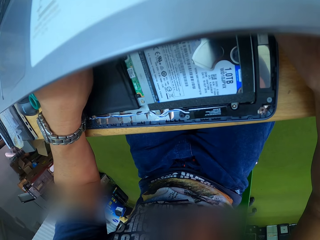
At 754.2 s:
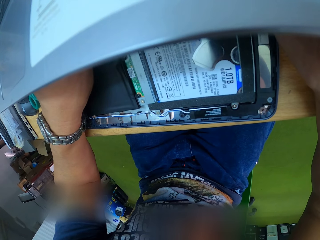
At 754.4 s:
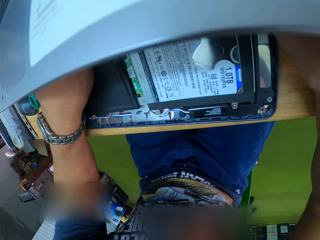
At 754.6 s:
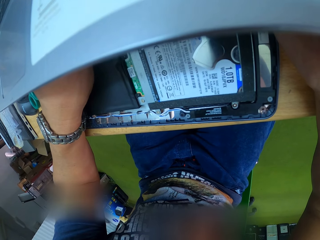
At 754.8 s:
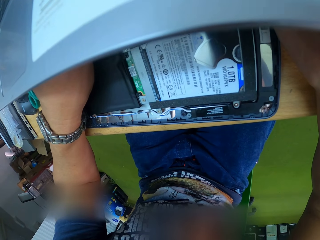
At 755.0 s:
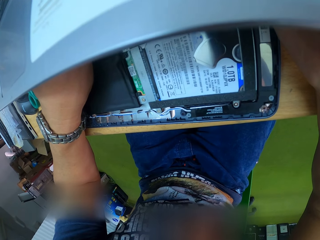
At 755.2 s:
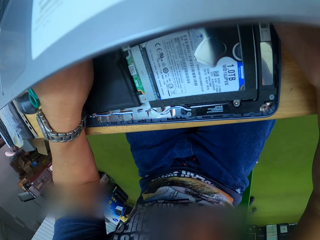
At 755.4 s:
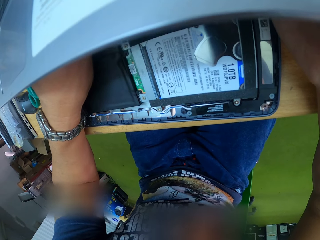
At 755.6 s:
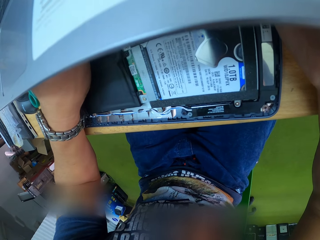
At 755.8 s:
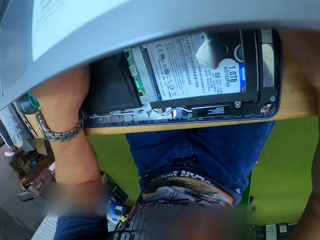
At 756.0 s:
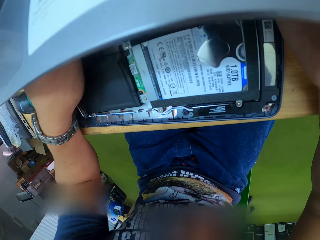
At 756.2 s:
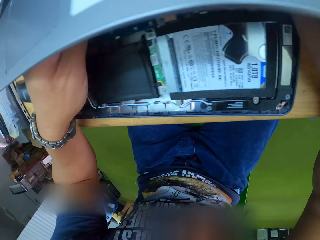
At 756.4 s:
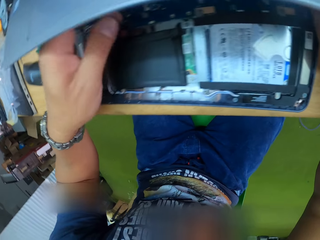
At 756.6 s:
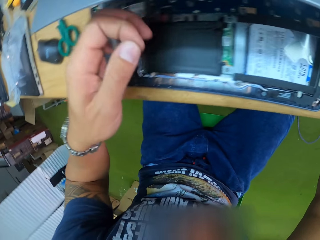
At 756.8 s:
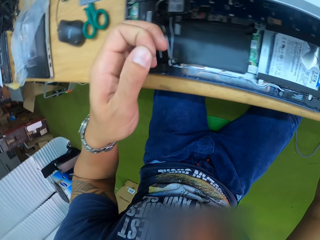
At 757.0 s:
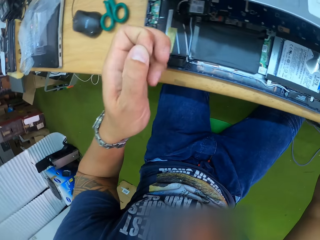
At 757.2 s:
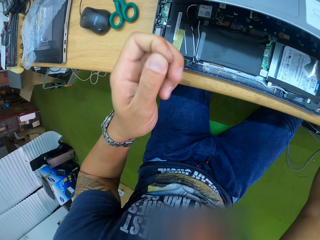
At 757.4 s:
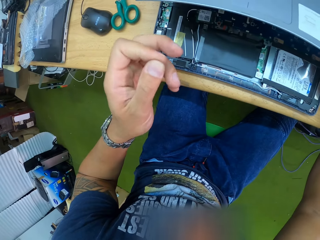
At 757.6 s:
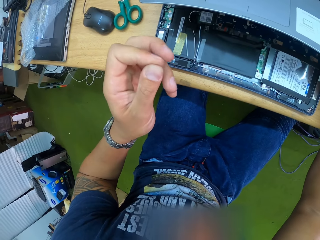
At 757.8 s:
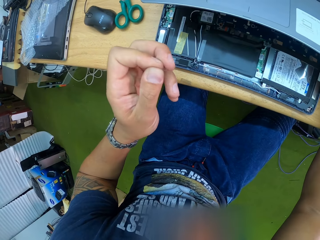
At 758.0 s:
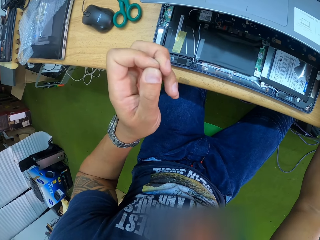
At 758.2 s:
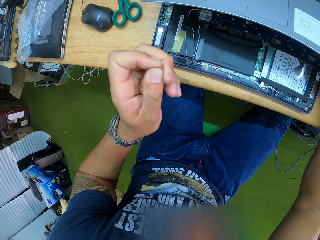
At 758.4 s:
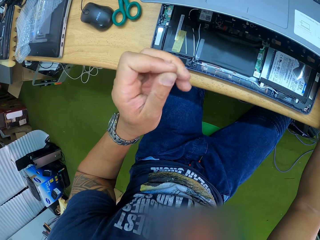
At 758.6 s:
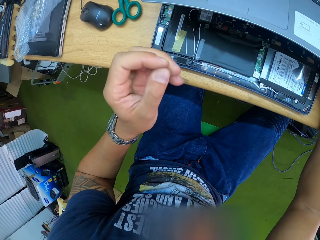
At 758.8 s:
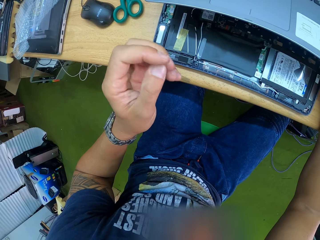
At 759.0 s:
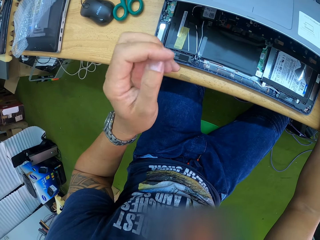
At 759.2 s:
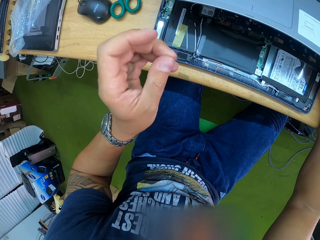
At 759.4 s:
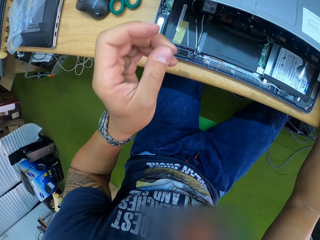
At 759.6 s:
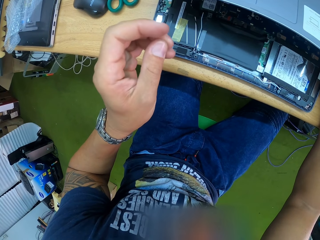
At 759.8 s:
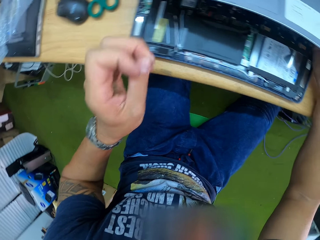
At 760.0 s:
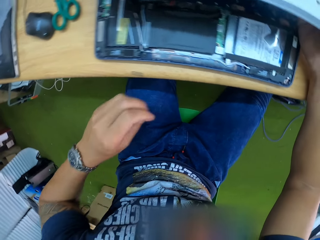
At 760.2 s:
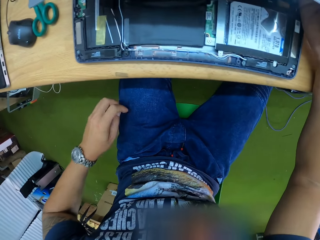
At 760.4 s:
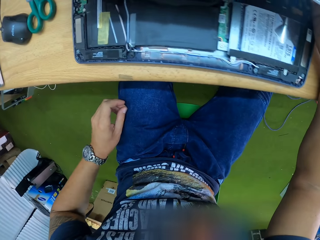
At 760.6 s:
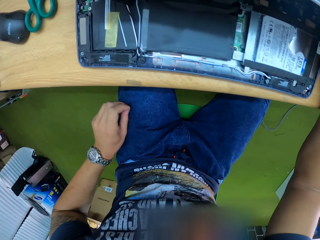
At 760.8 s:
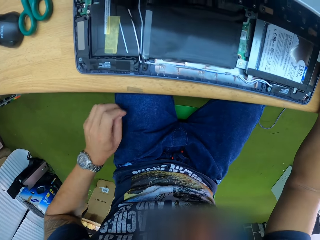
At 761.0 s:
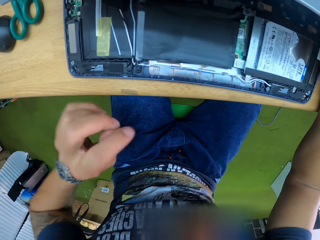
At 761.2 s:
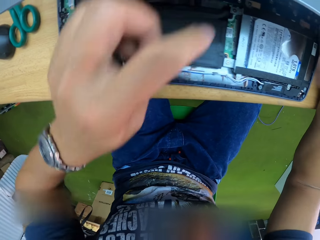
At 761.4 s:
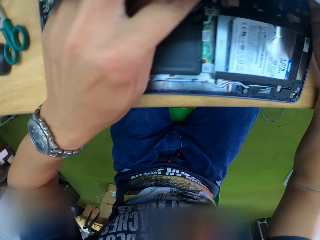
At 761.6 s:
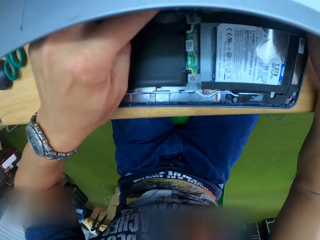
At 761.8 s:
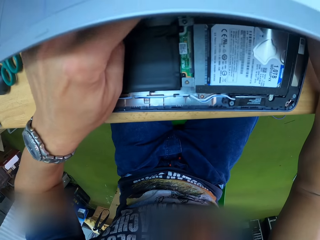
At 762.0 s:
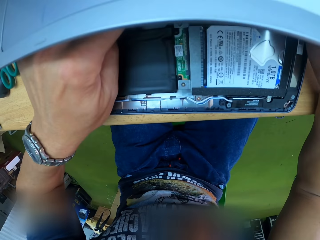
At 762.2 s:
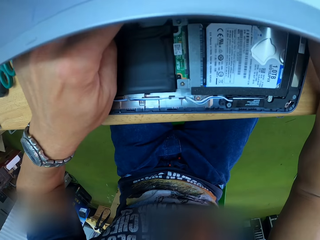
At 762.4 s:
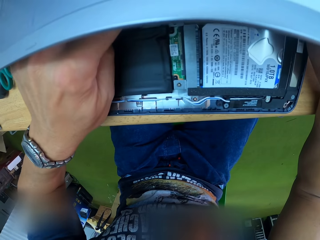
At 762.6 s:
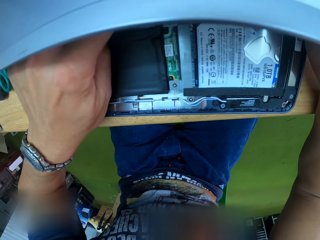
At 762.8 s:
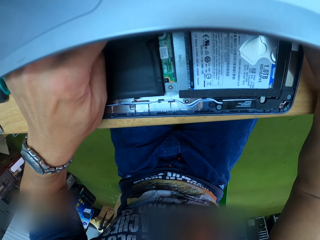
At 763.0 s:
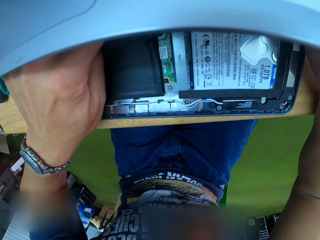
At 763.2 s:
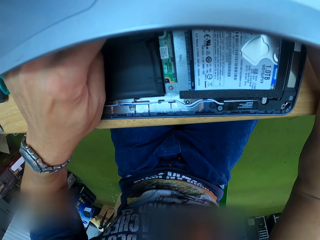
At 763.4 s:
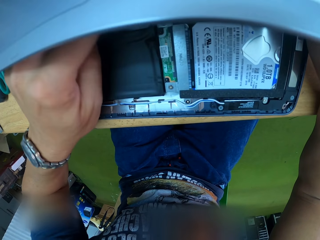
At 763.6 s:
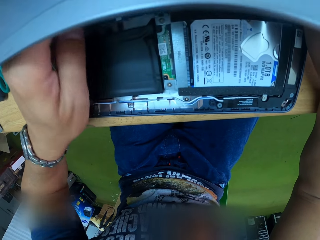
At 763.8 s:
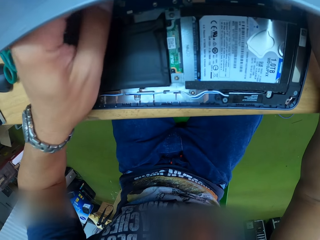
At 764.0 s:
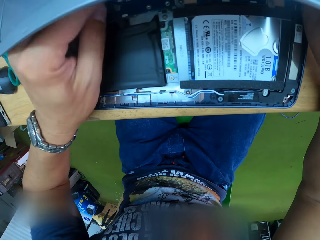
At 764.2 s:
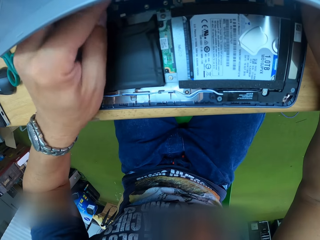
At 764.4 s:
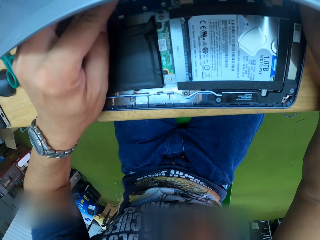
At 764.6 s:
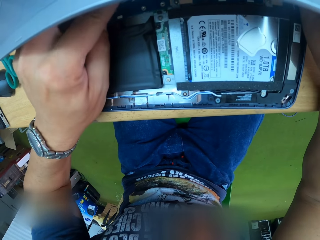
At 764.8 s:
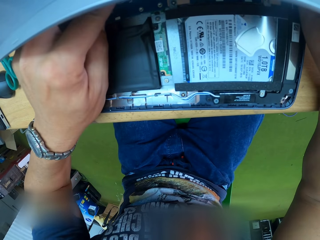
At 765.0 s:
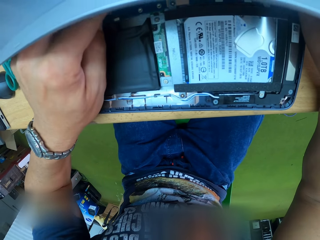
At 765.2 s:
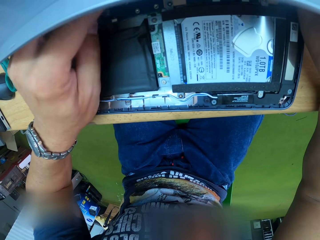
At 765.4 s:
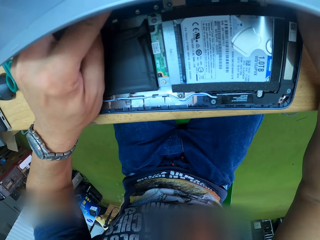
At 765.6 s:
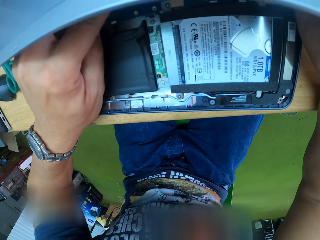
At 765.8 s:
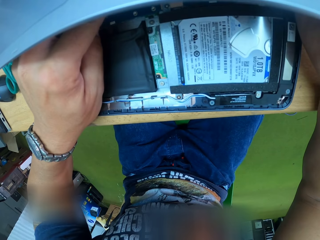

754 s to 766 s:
The camera wearer rubs the piece of clamshell plastic against his left fingers. He holds the plastic. He puts his hand on his lap. He rubs the piece of clamshell plastic in his left hand on his trousers. He lifts his hand. He touches the laptop motherboard with his left hand. He puts the plastic on the motherboard.

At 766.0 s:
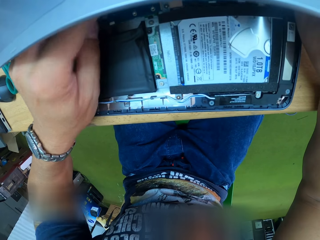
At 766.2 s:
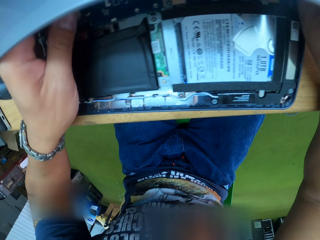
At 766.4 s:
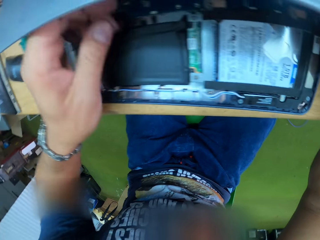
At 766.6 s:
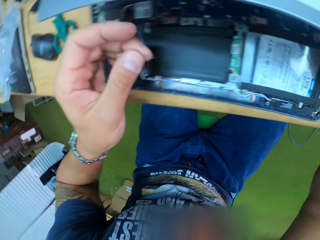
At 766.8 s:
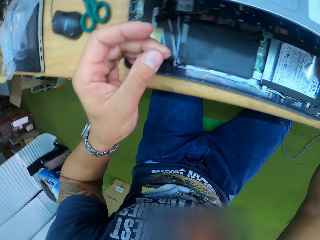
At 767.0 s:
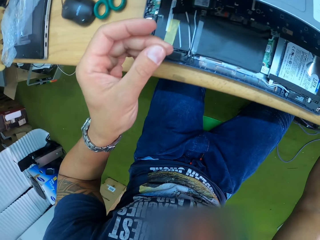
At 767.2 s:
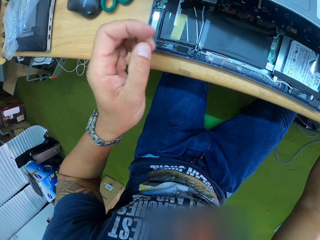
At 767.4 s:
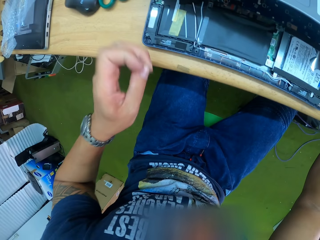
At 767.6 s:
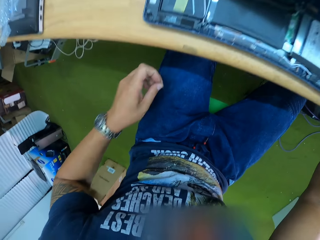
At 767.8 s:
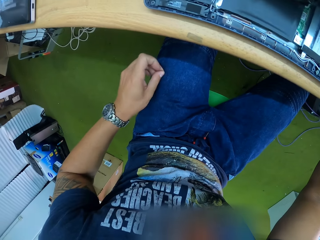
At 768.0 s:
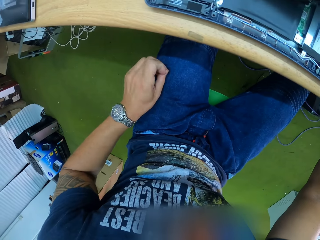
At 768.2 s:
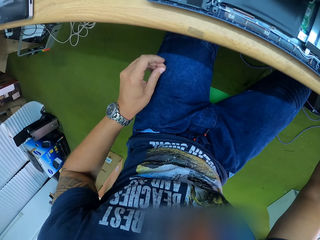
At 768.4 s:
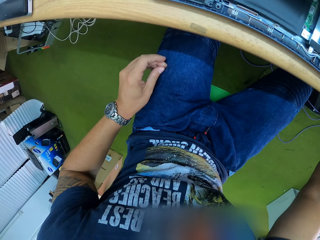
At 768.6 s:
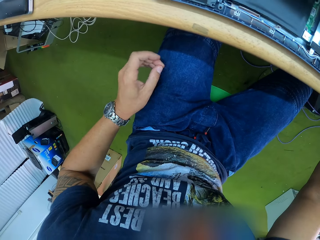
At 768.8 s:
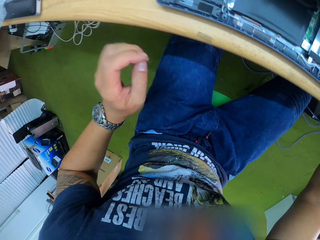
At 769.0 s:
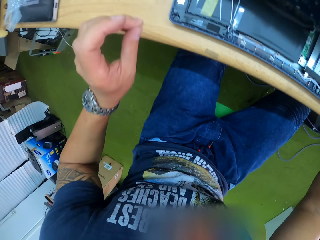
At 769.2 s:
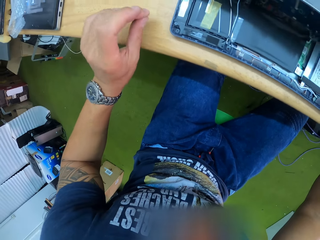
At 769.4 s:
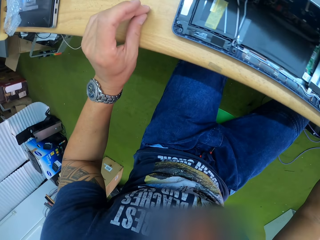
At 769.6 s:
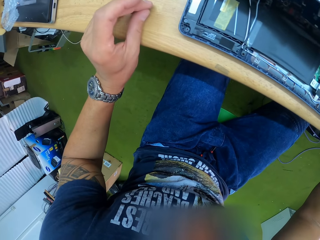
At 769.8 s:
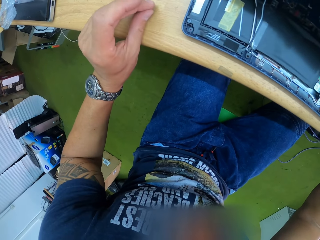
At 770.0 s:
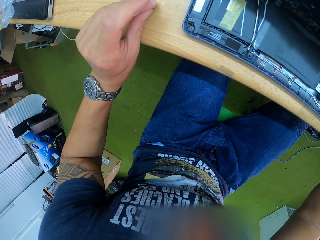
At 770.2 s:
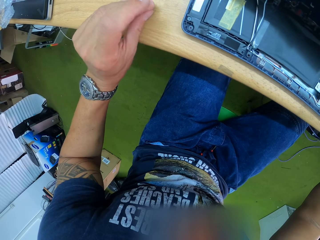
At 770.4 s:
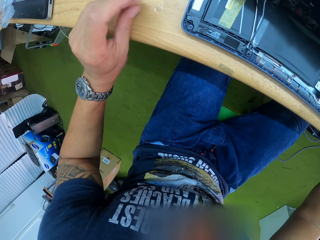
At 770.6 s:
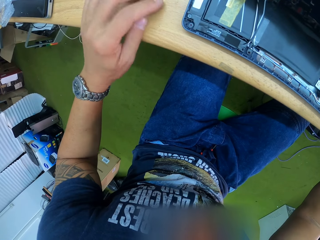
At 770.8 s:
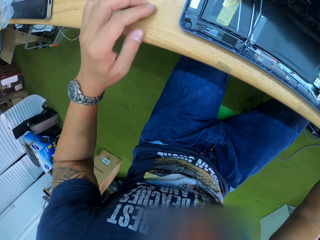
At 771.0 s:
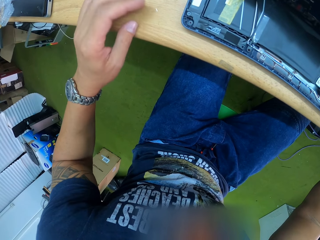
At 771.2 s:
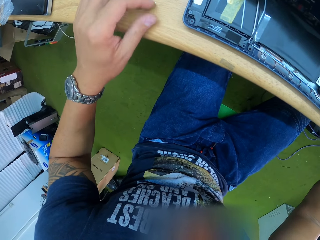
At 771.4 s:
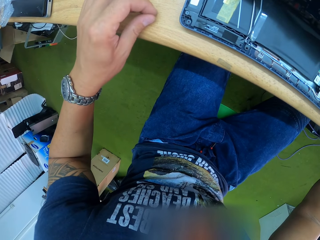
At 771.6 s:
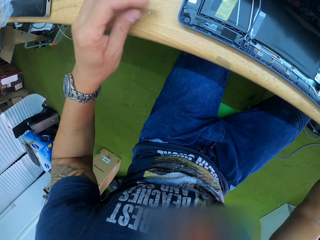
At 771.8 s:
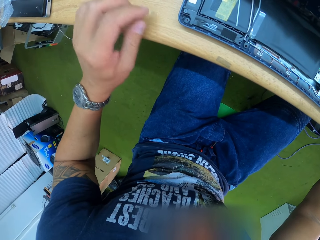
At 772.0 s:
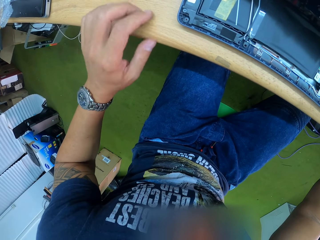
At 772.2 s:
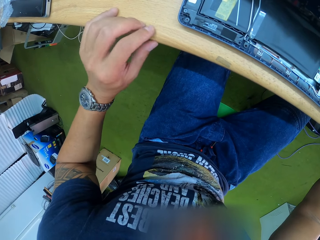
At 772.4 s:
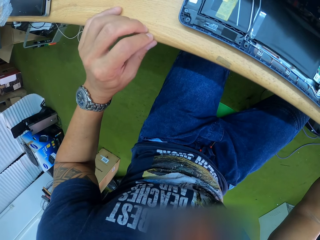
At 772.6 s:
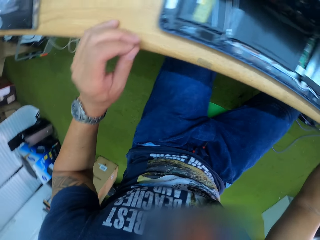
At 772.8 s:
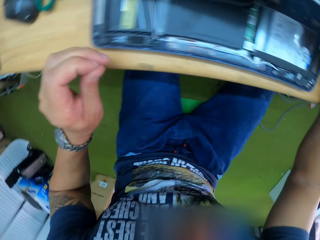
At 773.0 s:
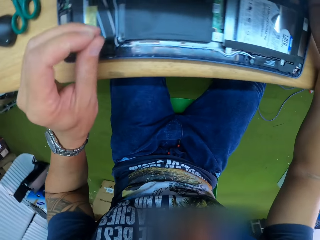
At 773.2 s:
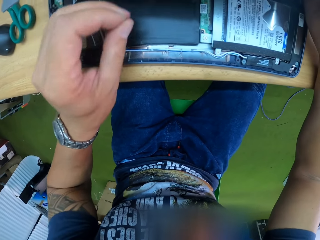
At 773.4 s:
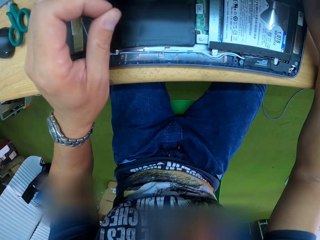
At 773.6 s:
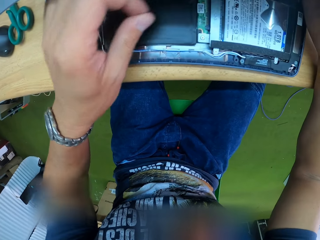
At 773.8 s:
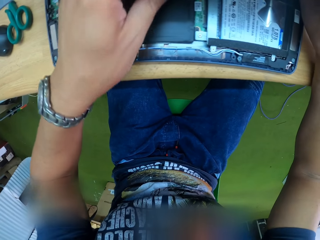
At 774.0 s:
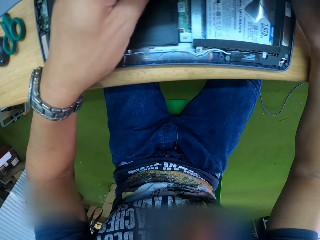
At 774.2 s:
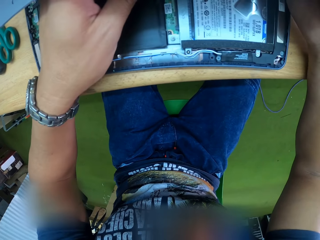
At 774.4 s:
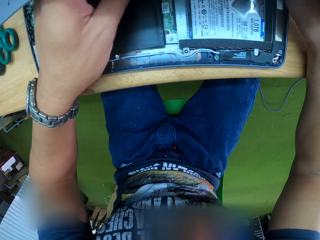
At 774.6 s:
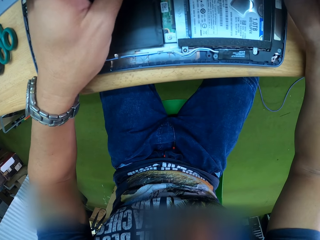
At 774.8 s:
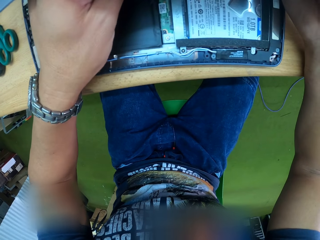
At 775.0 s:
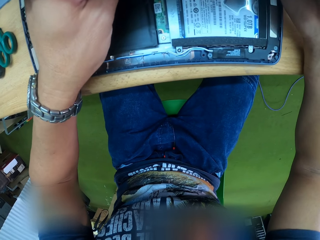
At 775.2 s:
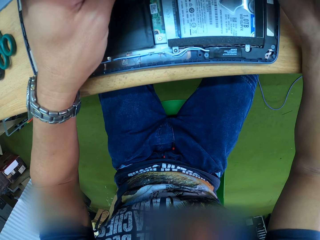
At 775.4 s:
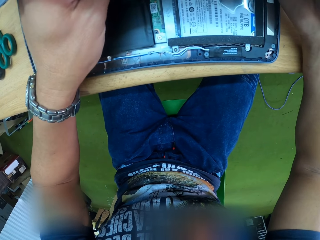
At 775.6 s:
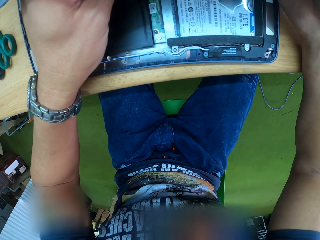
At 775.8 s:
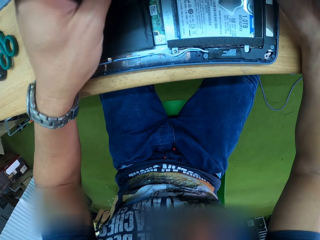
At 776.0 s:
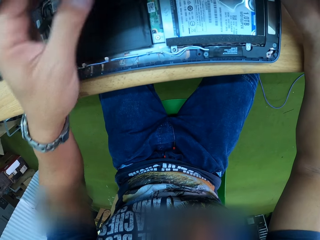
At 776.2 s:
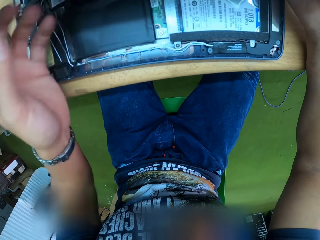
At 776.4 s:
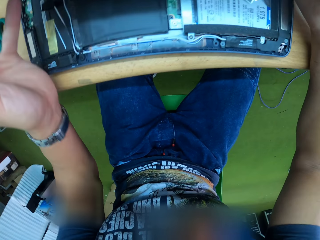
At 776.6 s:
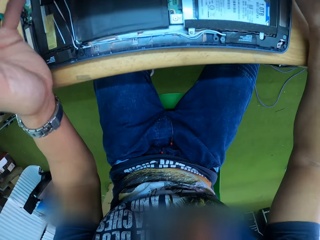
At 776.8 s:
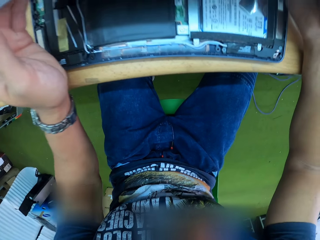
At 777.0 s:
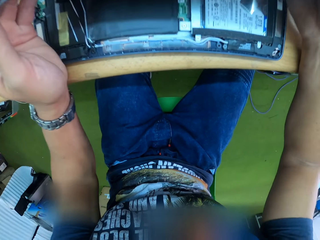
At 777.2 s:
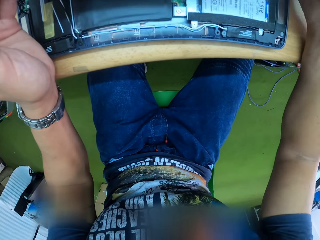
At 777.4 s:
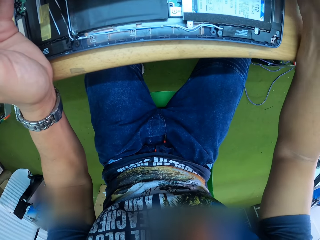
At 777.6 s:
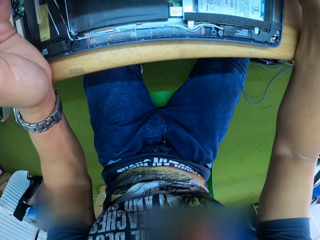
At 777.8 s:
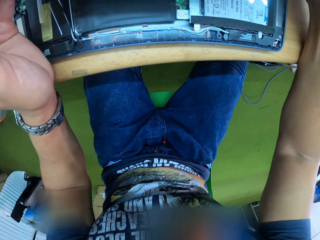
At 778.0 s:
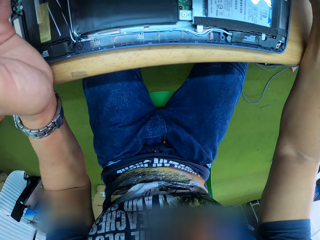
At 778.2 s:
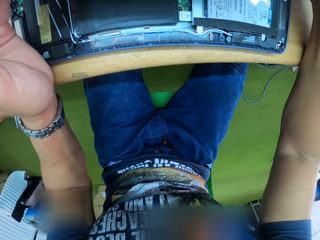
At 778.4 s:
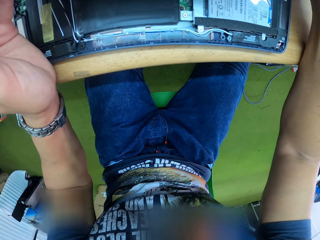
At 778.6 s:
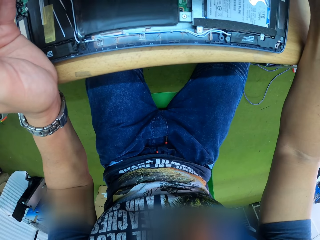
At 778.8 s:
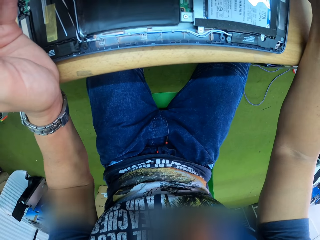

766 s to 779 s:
The camera wearer holds the plastic. He rubs the piece of clamshell plastic in his left hand on his trousers. He puts his hand on his lap. He places the piece of clamshell plastic in his left hand on the table. He moves the plastic on the table. He picks up the piece of clamshell plastic from the table with his left hand. He rubs the piece of clamshell plastic in his left hand on his trousers. He puts the plastic on the motherboard. He holds the laptop keyboard with both hands.
